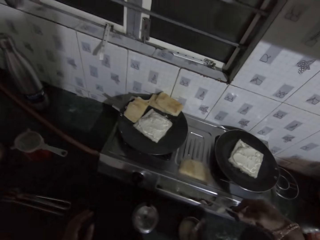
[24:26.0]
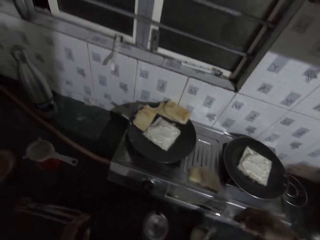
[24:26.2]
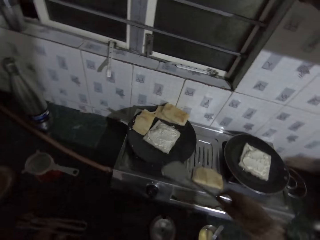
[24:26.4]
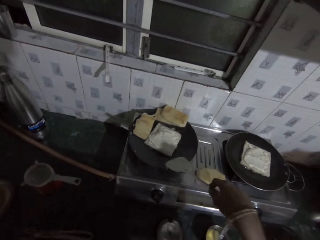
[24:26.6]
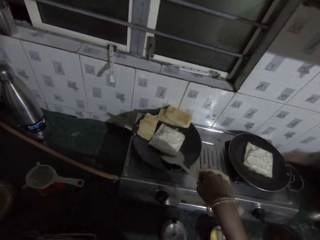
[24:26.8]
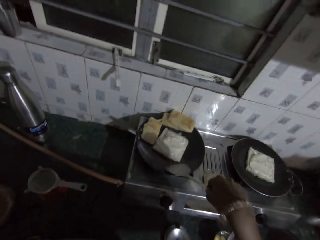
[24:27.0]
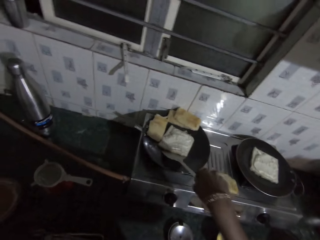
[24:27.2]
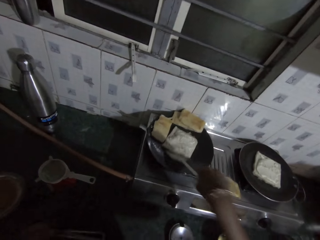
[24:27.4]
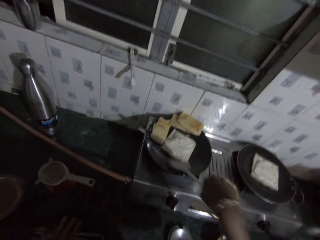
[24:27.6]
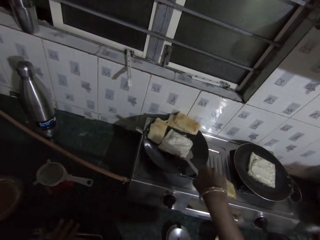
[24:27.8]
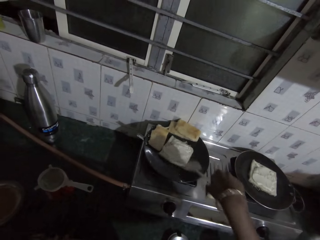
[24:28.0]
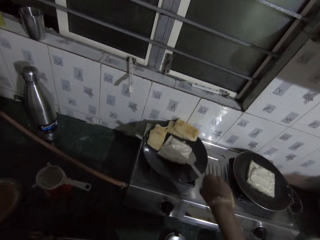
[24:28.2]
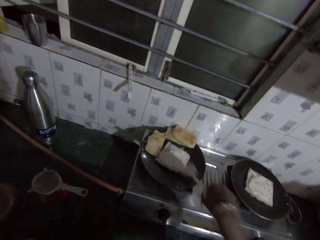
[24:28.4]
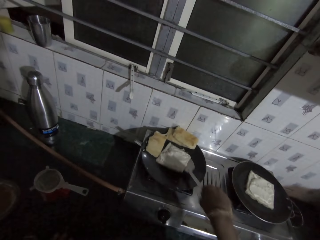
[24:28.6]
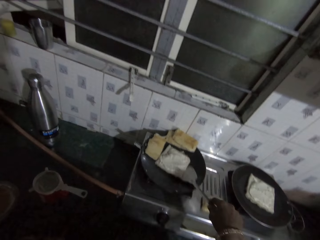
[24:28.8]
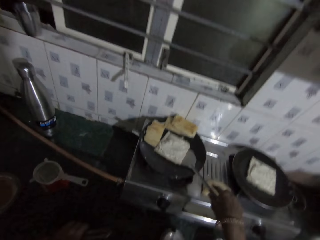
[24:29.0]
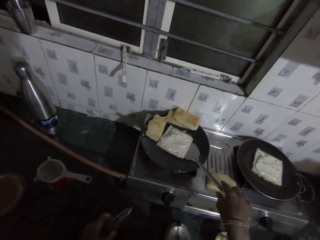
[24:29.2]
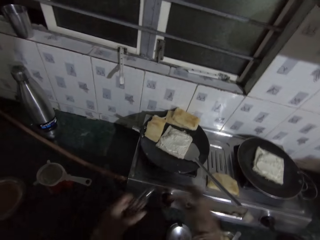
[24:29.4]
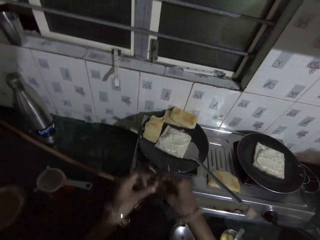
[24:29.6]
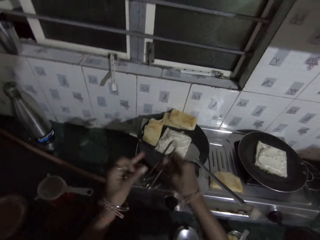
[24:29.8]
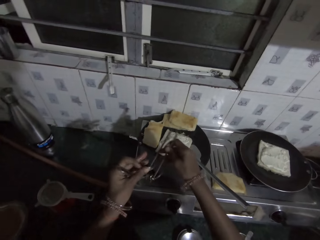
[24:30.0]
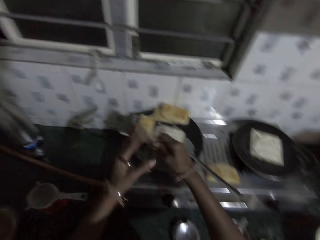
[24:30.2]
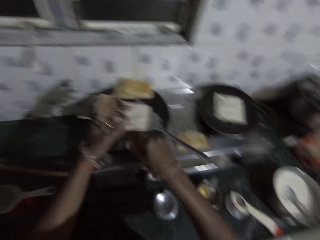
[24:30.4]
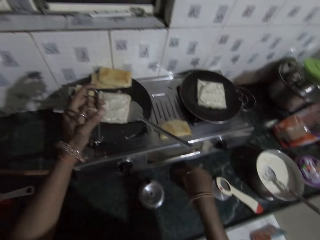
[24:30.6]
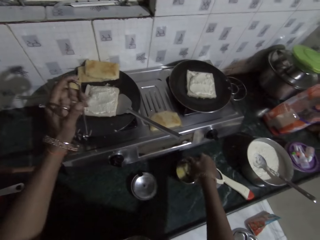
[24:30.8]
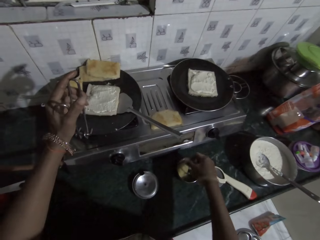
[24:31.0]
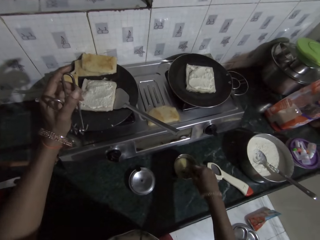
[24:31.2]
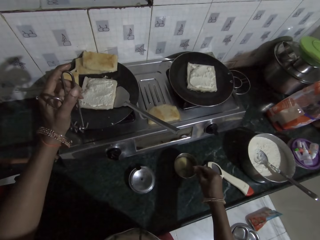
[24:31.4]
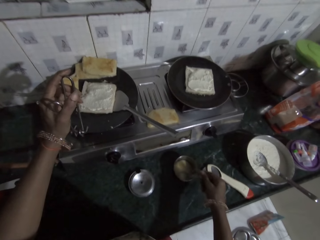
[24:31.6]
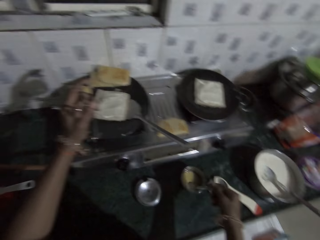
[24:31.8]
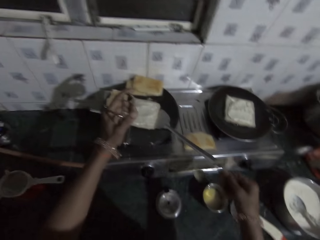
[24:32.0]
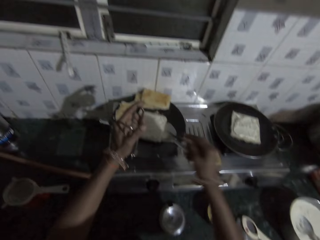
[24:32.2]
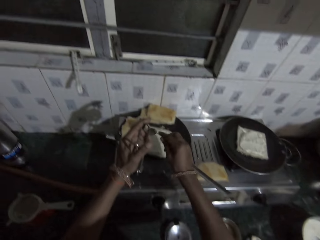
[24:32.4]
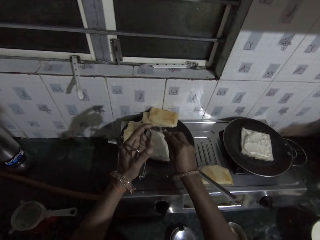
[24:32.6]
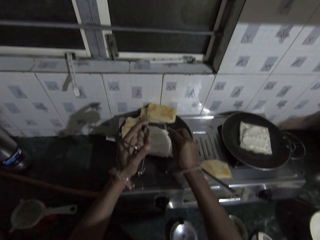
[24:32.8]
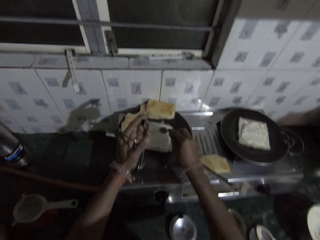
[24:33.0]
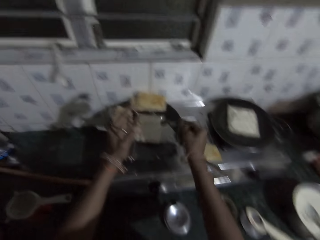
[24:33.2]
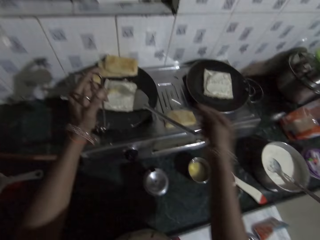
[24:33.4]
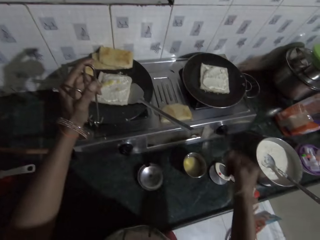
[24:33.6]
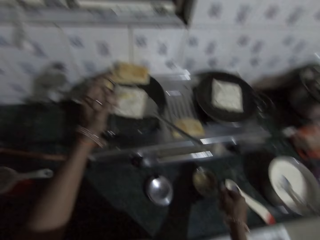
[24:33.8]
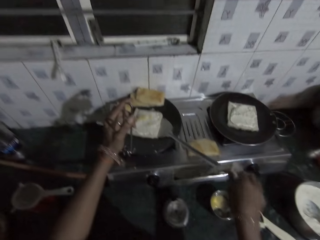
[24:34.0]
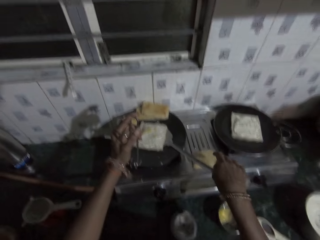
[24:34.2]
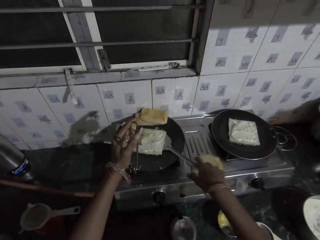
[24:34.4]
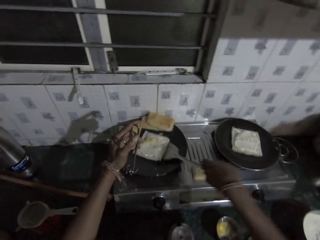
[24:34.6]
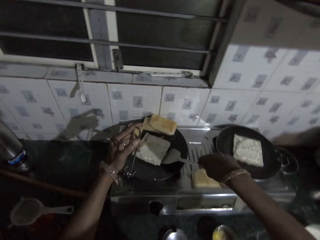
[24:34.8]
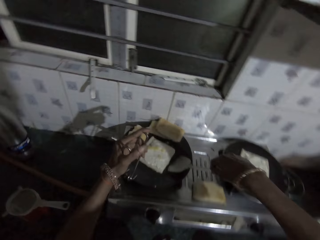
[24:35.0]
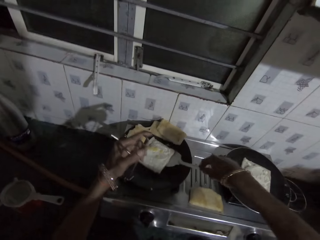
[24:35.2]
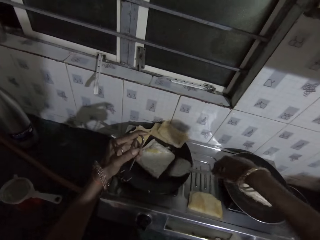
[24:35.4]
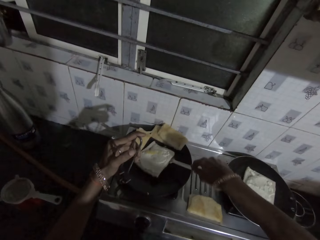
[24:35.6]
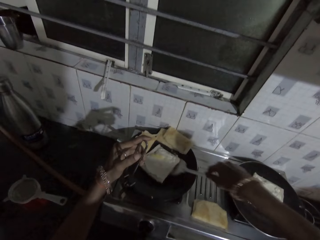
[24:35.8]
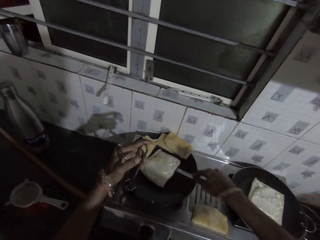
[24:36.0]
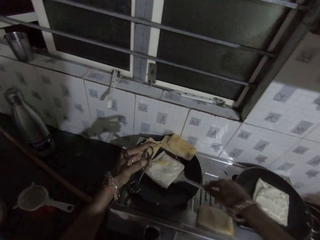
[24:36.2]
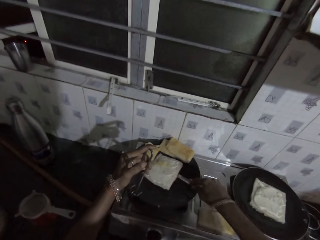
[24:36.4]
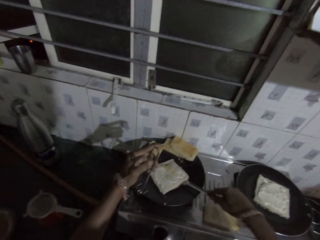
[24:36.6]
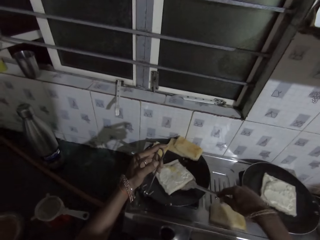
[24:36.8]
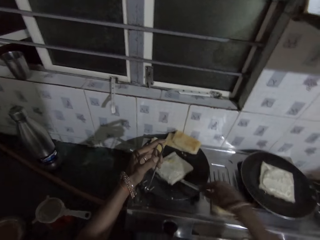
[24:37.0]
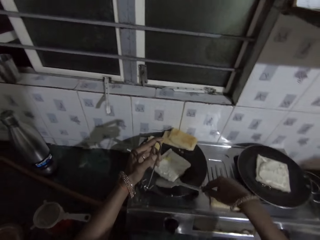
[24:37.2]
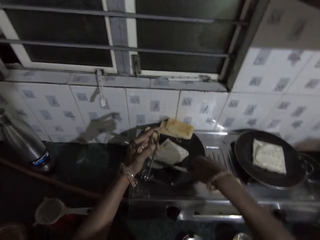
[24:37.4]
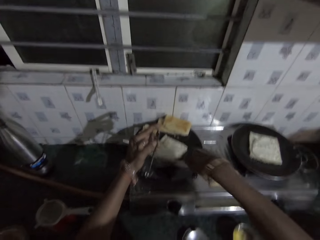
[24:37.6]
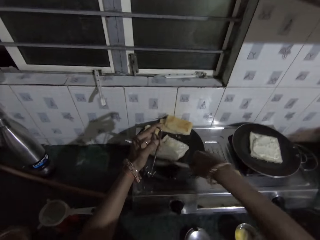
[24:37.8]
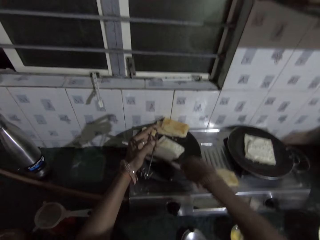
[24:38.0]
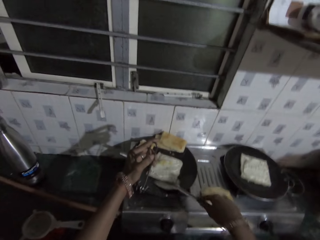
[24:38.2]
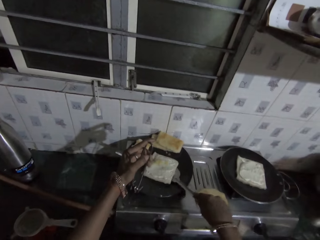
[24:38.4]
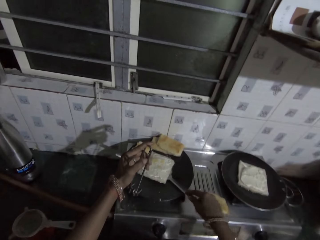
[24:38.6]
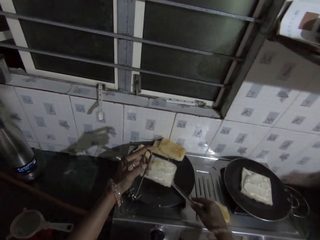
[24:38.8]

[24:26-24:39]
The camera wearer drops the fry bread or pancake on the spatula in her right hand on the gas cooker. She adjusts the fry bread in the frying pan with the spatula in her right hand. She digs beneath the pancake with the spatula. She picks up the hand pan lifter from the kitchenette with her left hand. She drops the spatula in her right hand on the frying pan. She holds the hand pan lifter with her hands. She holds the frying pan with the hand pan lifter in her left hand. She takes margarine or cooking oil from the plate on the kitchenette with the spoon in her right hand. She pours the margarine from the spoon in her right hand on the fry bread. She drops the spoon in her right hand in the plate on the kitchenette. She holds the spatula with her right hand. She digs beneath the pancake with the spatula. She lifts the fry bread from the frying pan with the spatula in her right hand.

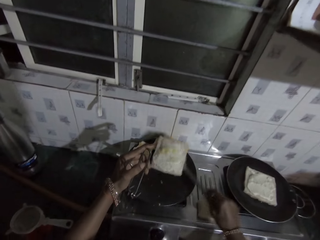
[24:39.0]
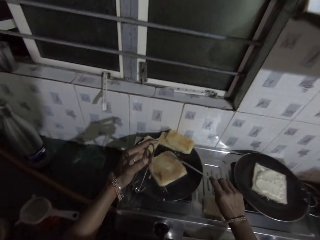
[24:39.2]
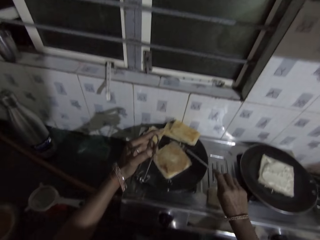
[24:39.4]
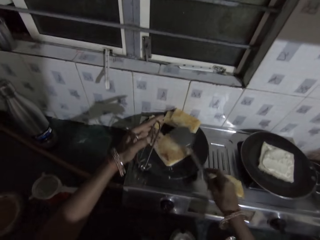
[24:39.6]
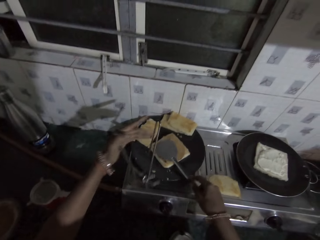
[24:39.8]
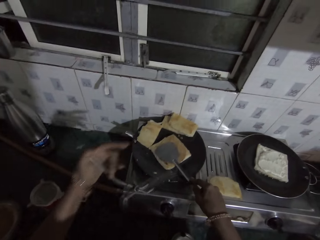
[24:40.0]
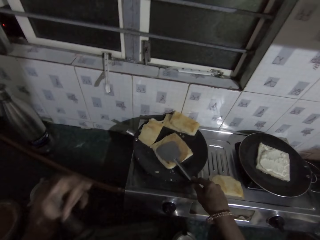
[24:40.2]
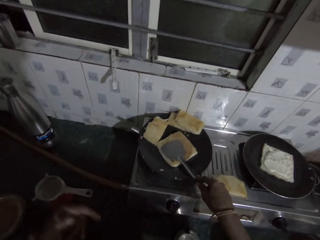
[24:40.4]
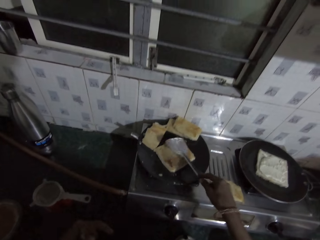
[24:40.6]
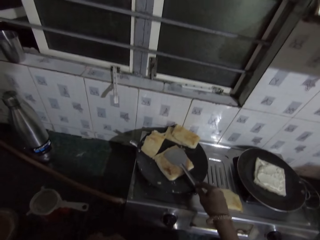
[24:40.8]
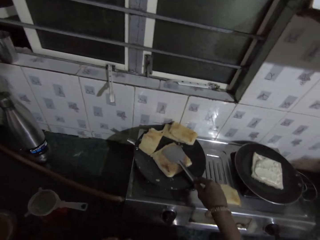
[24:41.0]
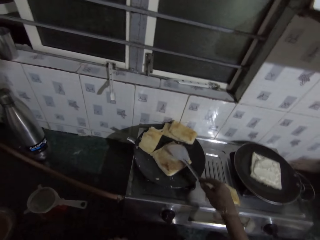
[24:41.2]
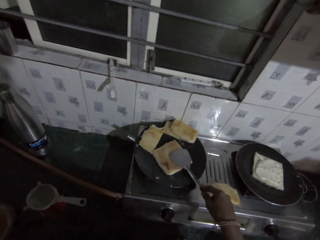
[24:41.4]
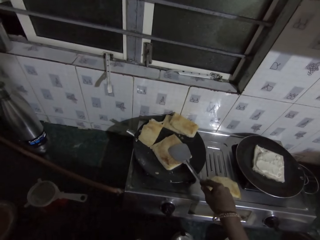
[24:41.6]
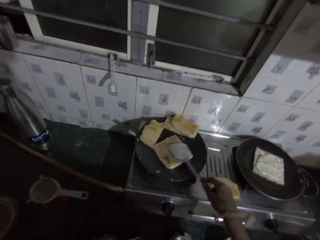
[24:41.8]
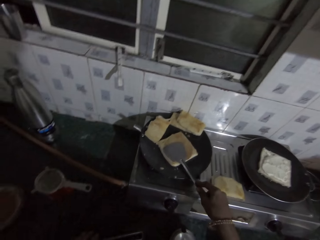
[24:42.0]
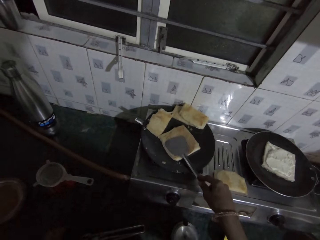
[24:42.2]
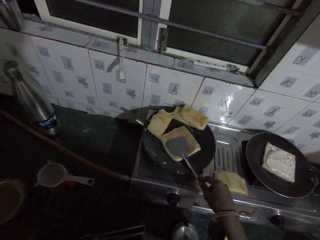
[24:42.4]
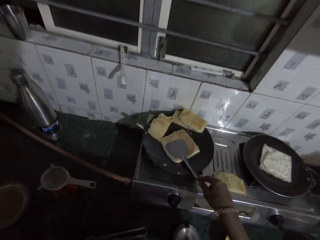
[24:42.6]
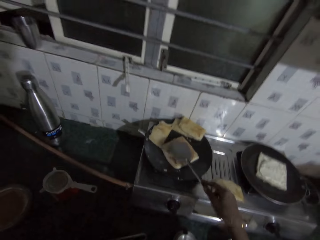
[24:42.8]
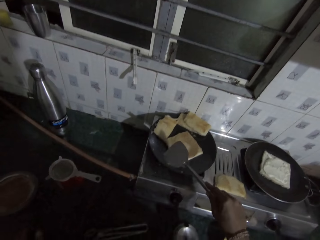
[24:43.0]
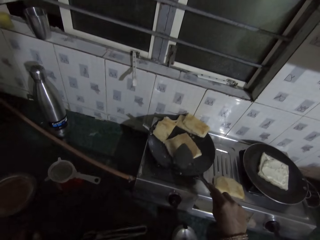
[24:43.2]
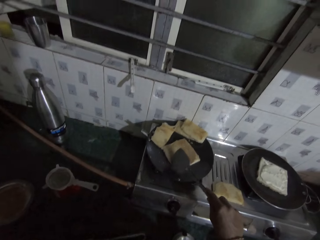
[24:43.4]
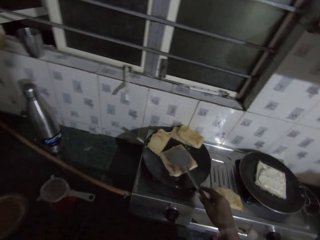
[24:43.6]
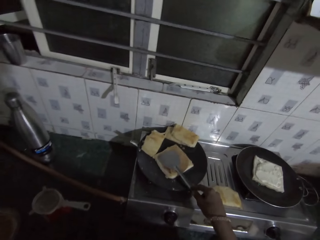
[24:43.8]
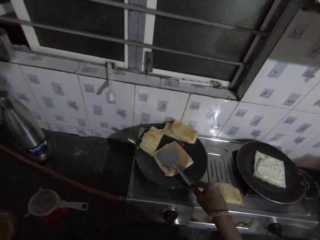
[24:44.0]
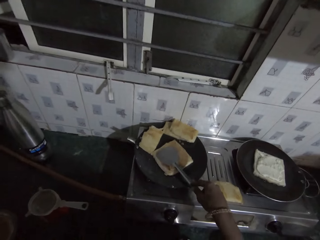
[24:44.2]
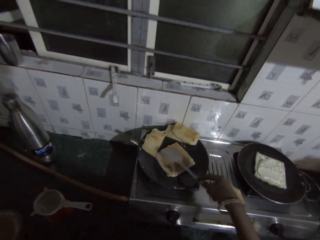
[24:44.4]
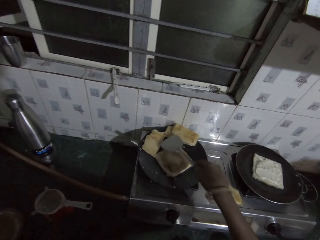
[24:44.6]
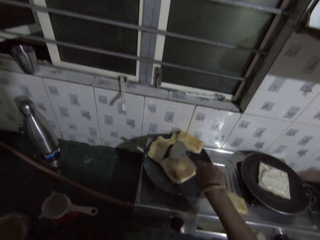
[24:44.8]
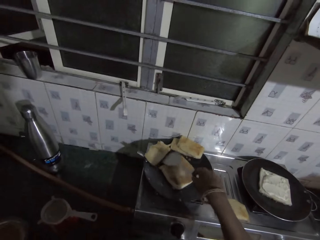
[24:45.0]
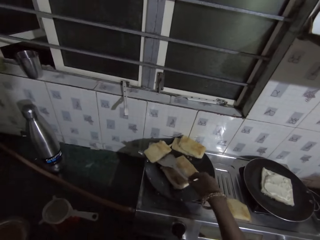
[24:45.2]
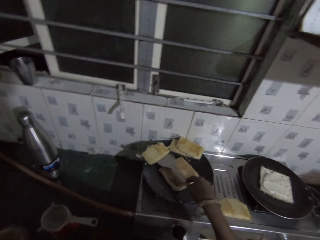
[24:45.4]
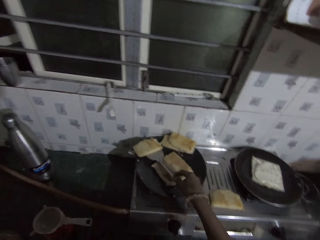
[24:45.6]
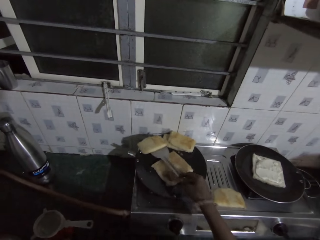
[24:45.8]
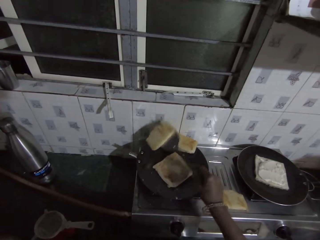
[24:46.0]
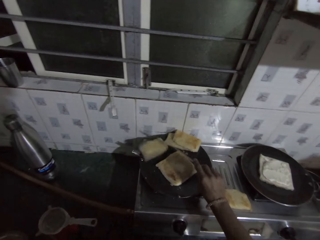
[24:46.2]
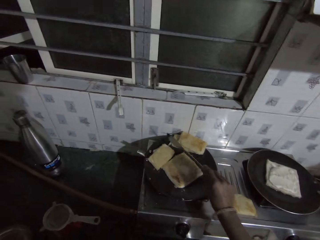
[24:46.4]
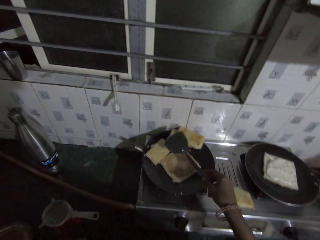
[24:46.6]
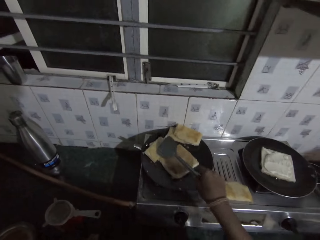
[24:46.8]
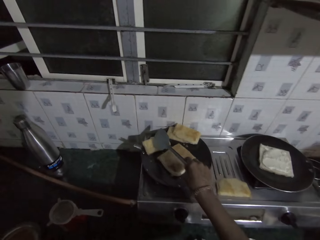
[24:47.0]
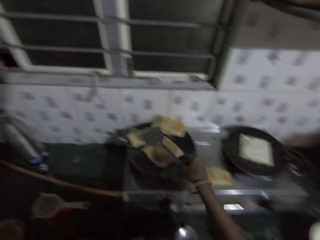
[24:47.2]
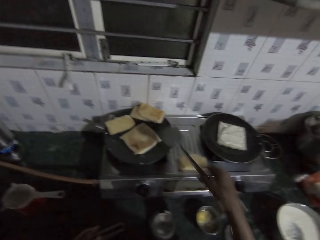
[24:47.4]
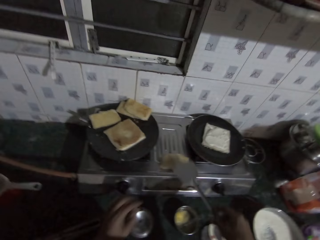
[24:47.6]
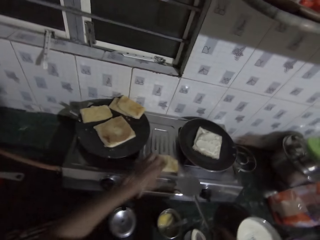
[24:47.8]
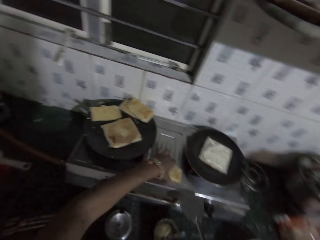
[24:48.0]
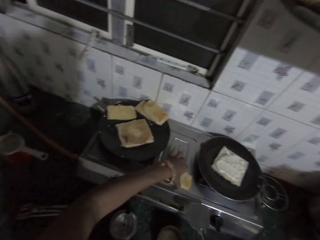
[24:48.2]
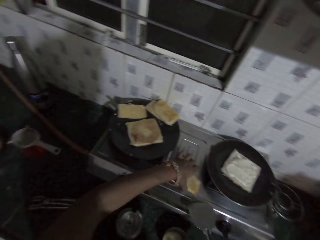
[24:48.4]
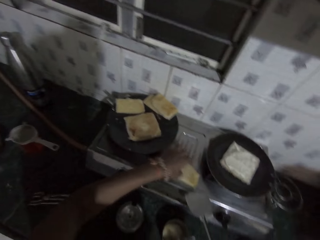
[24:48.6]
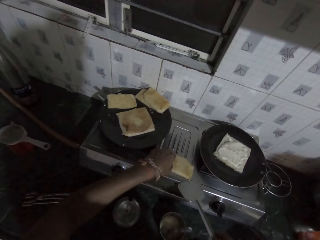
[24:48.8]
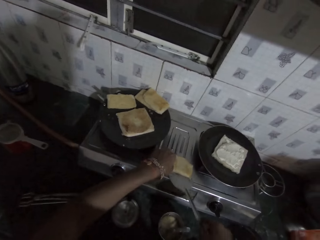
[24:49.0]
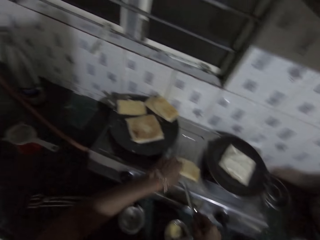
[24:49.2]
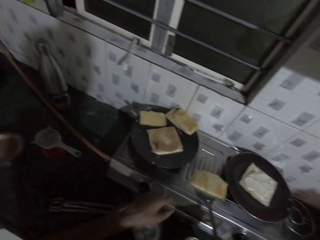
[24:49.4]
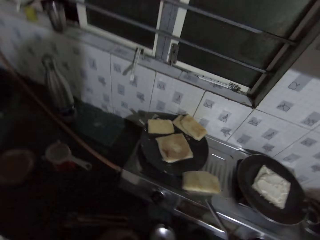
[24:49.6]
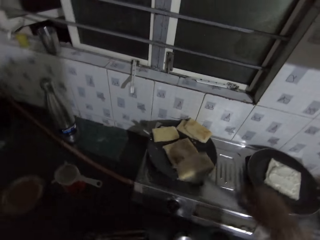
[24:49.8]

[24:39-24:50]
The camera wearer turns the fry bread or pancake in the frying pan with the spatula in her right hand. She removes the hand pan lifter in her left hand from the frying pan. She presses the pancake with the spatula. She turns the fry bread in the frying pan with the spatula in her right hand. She picks up the fry bread from the gas cooker with her left hand. She puts the fry bread in her left hand on the spatula in her right hand.
